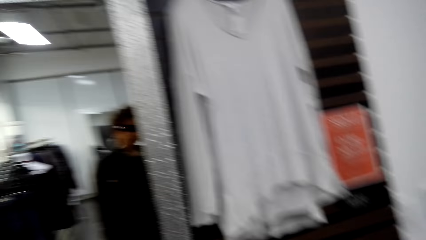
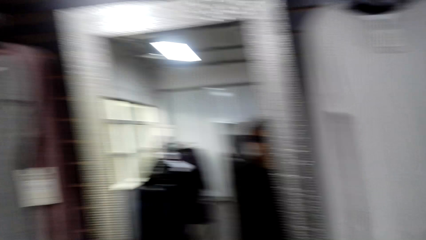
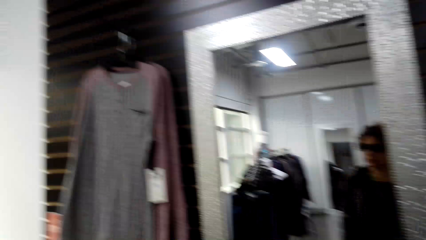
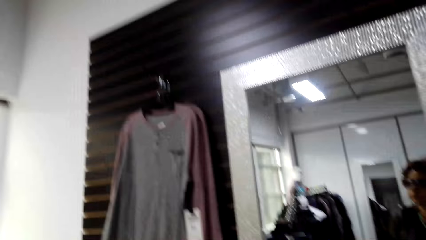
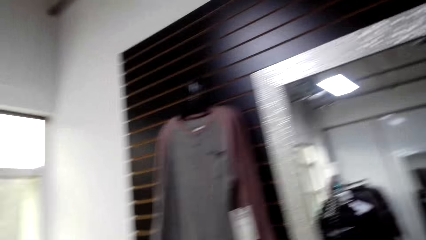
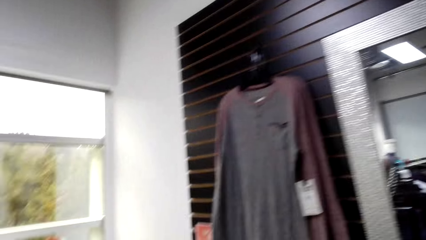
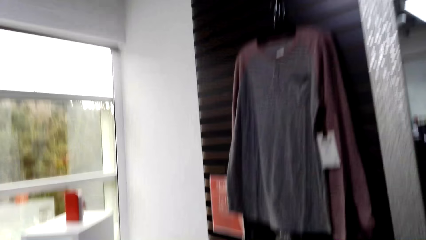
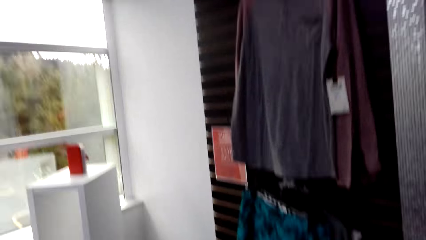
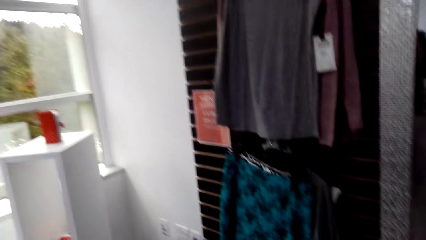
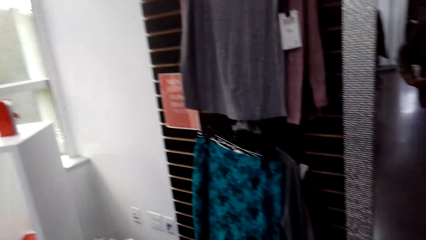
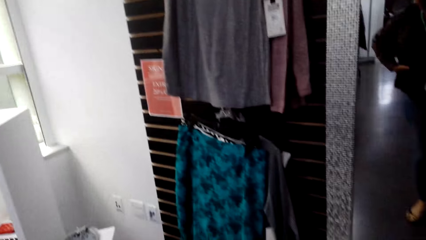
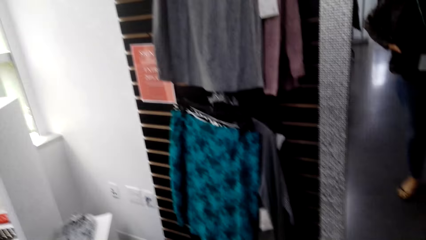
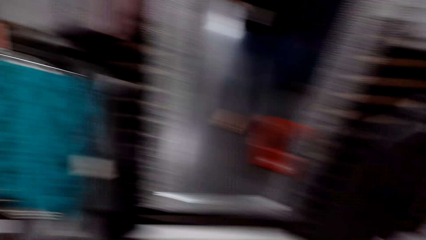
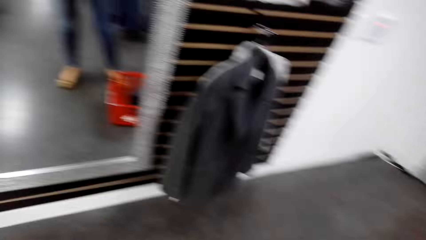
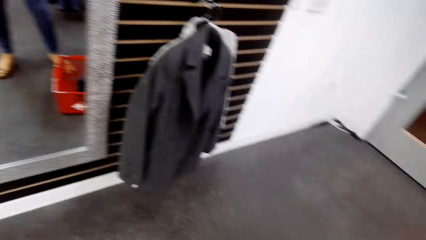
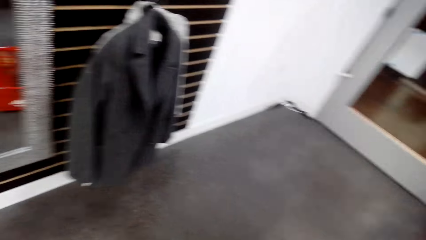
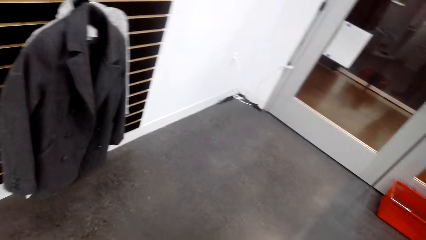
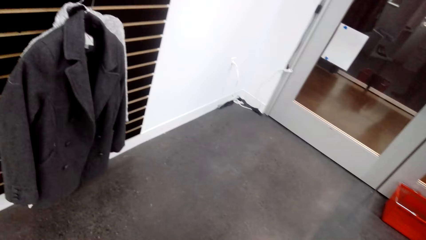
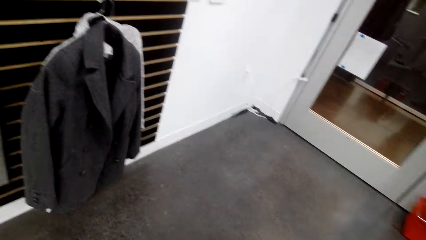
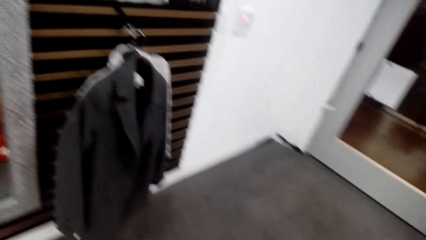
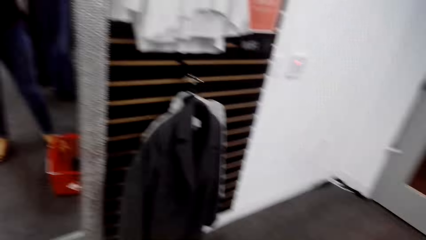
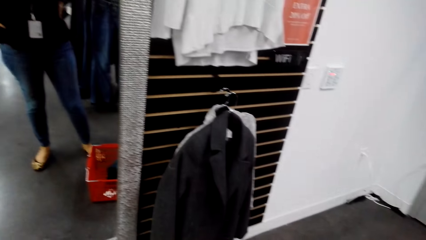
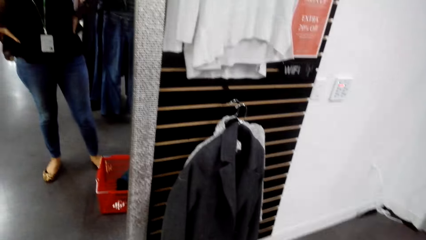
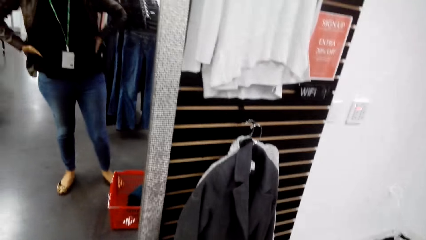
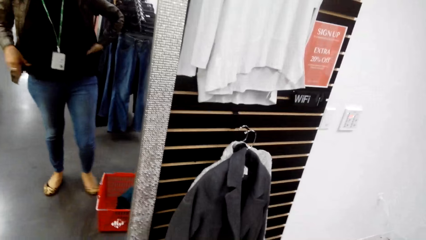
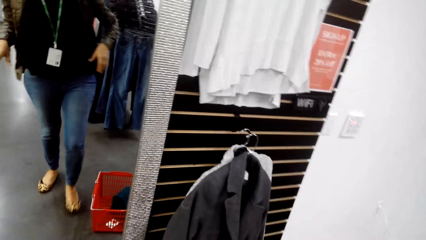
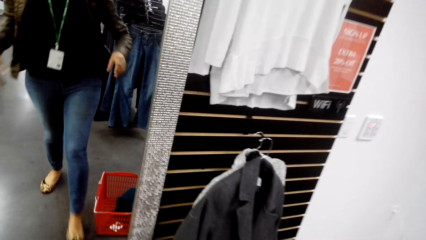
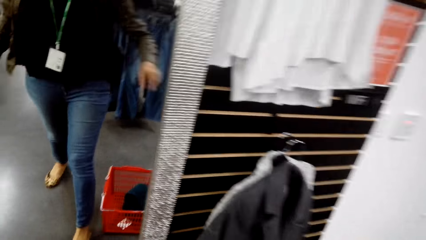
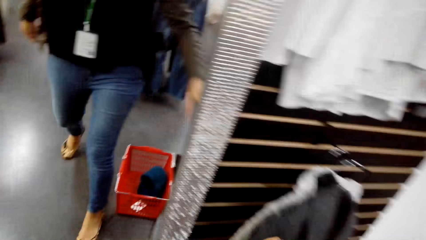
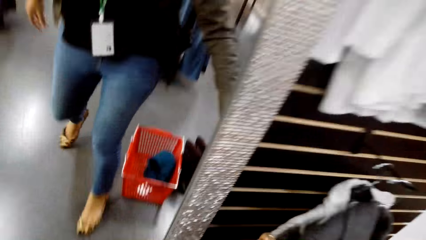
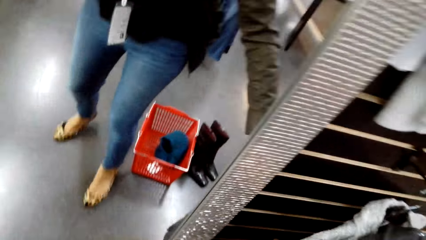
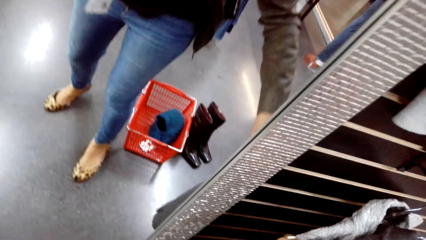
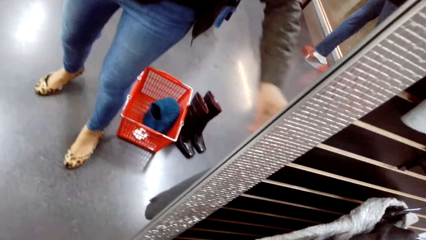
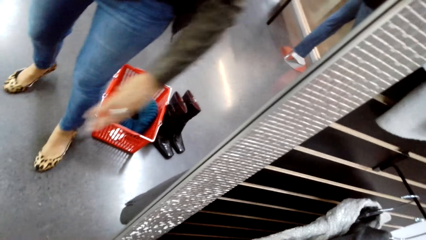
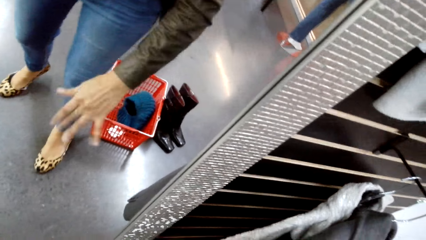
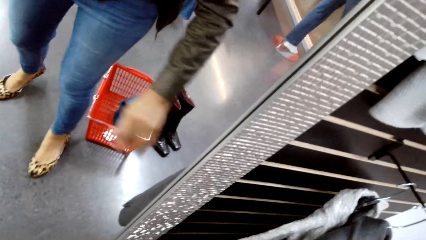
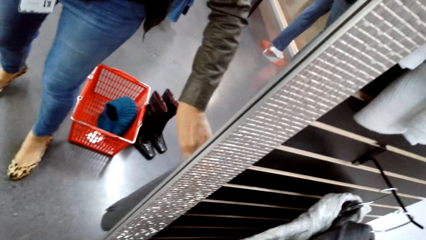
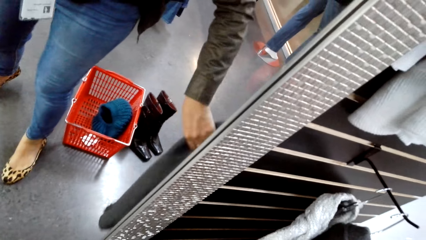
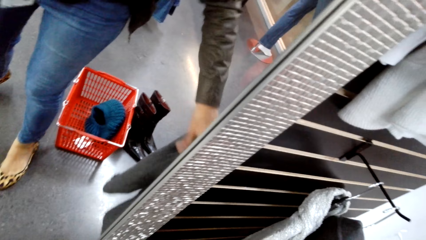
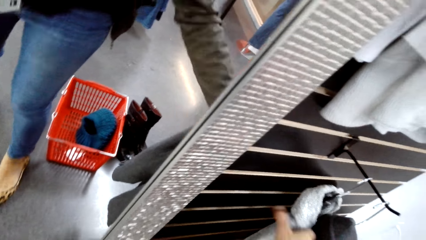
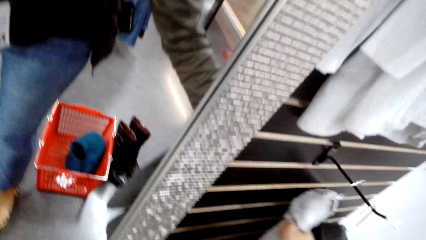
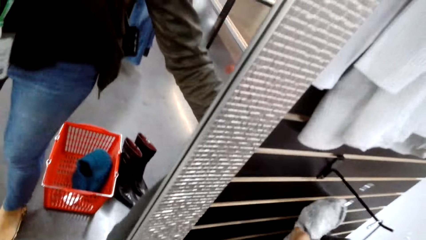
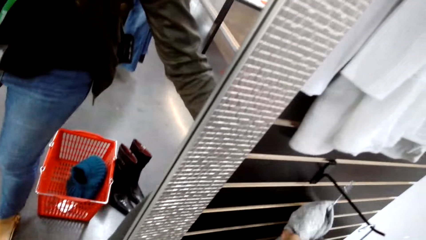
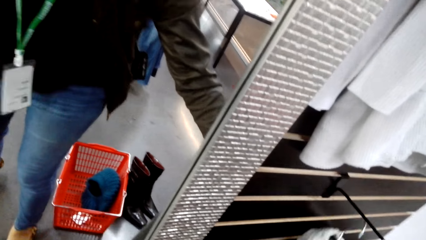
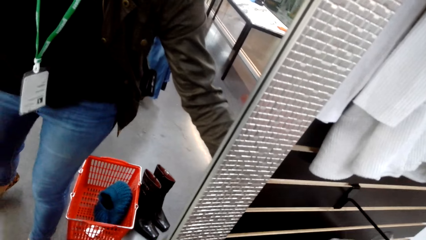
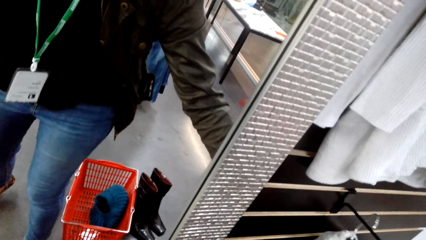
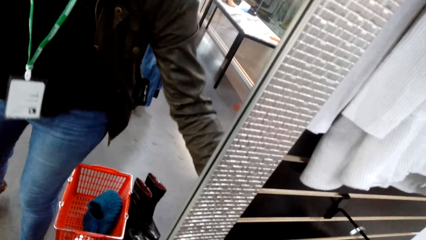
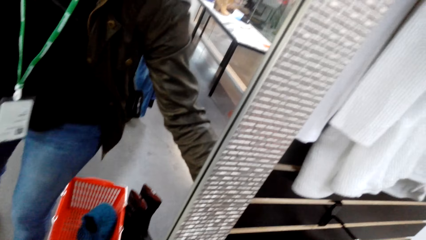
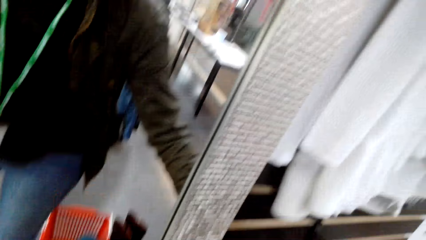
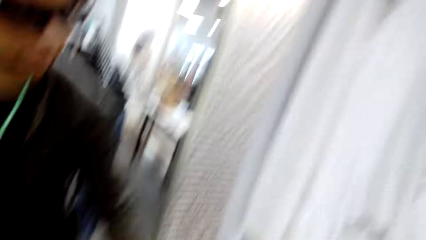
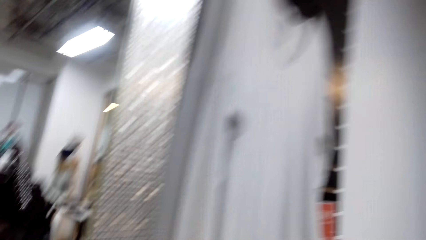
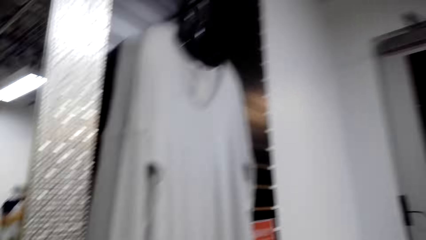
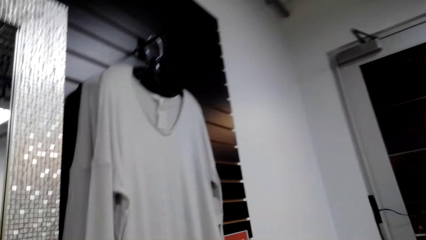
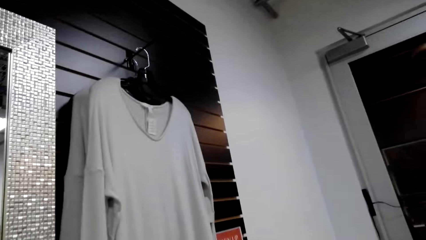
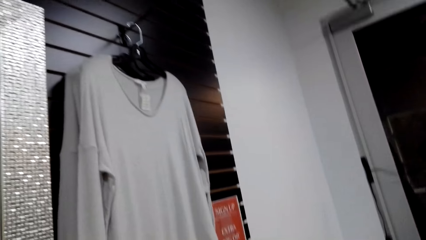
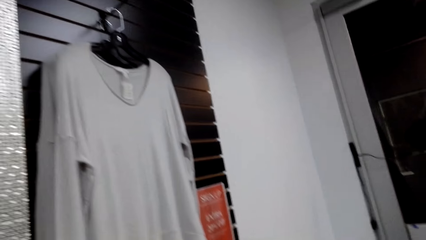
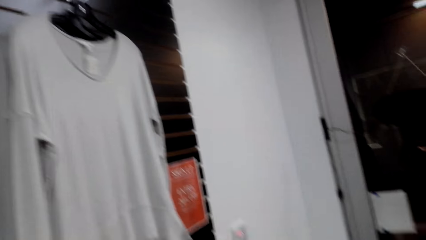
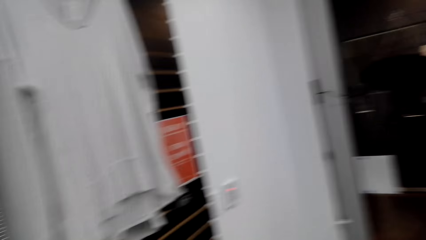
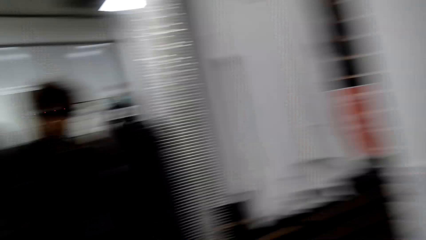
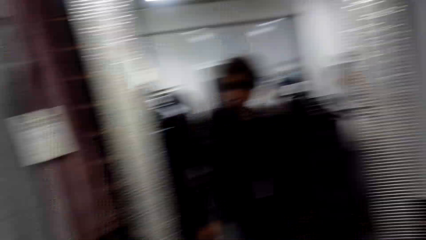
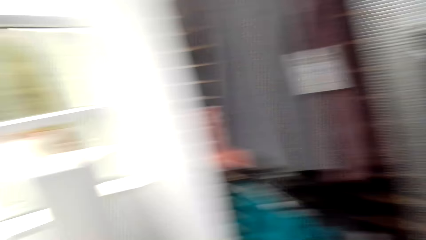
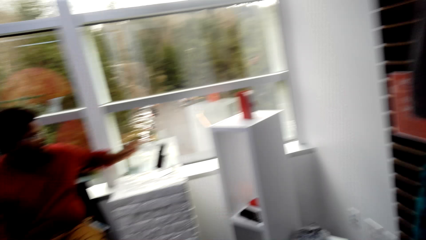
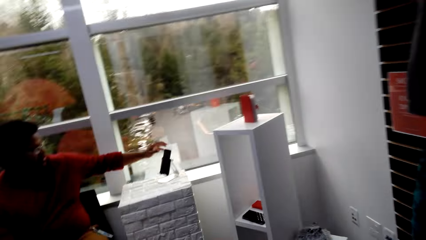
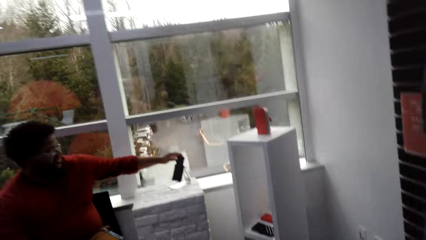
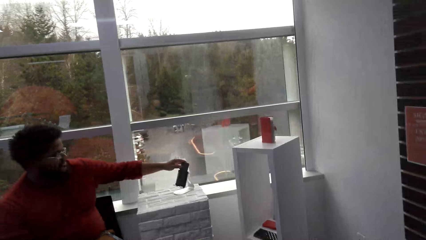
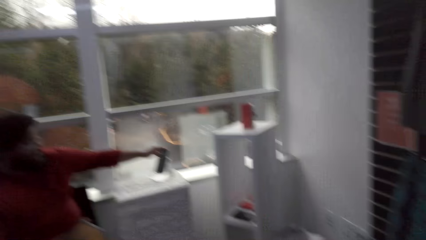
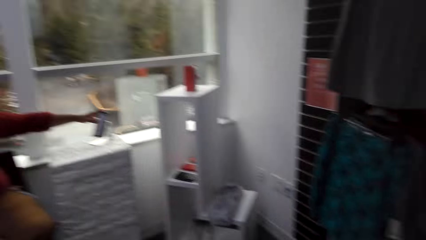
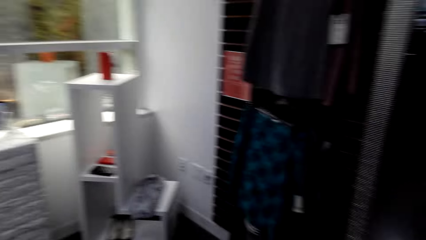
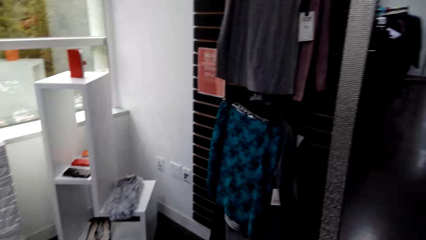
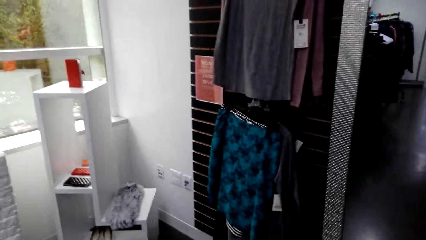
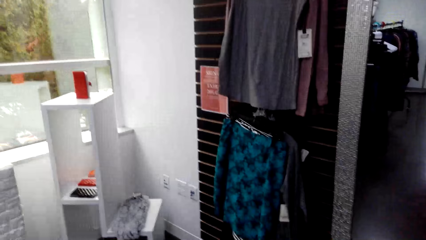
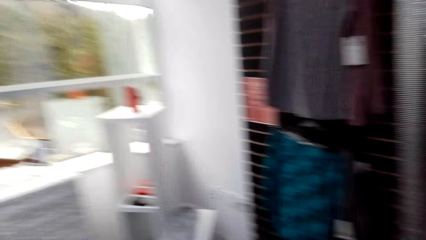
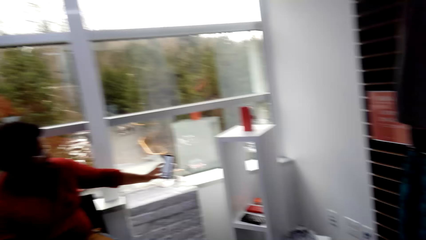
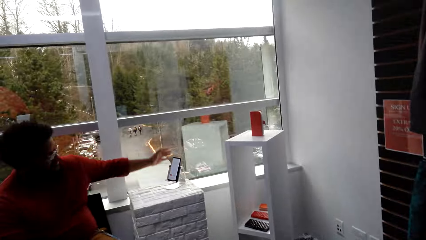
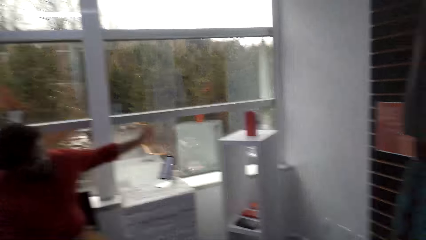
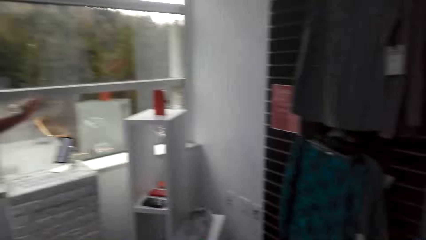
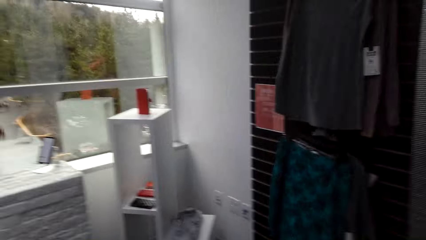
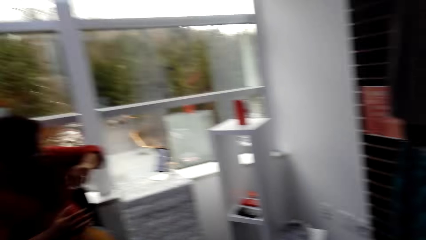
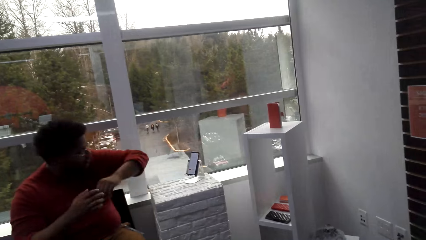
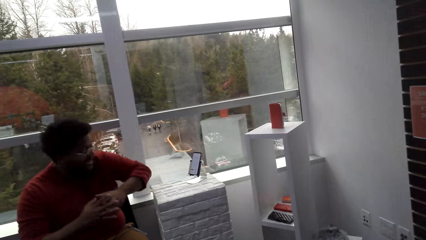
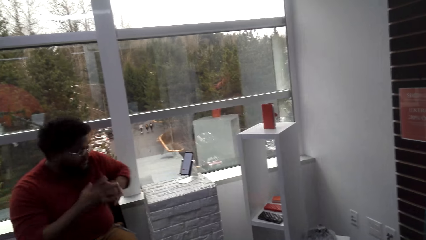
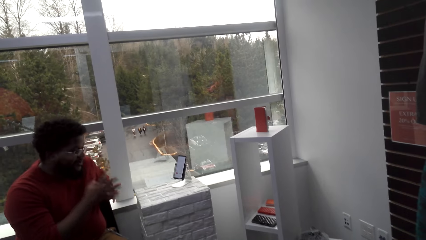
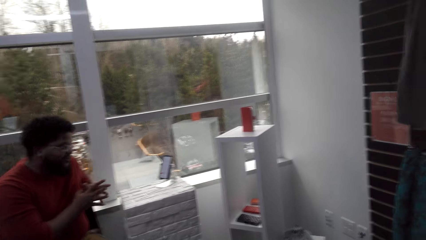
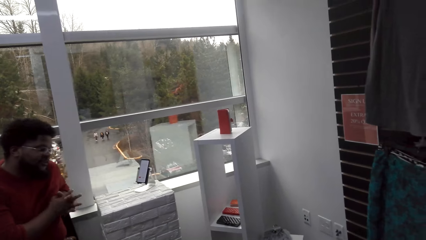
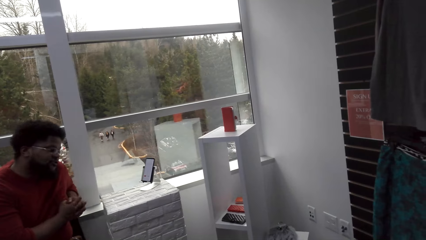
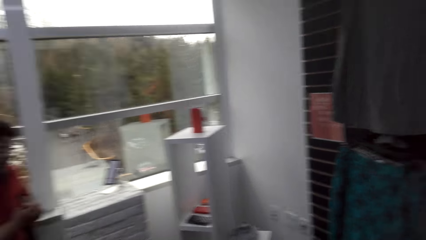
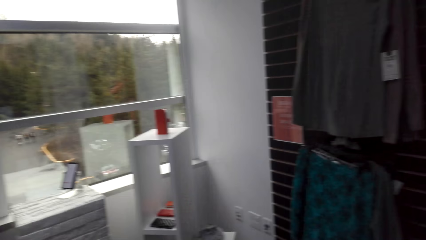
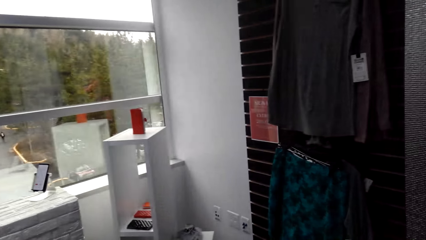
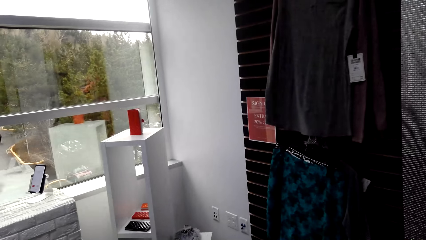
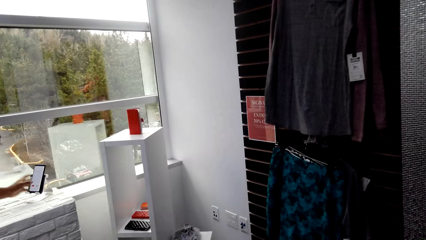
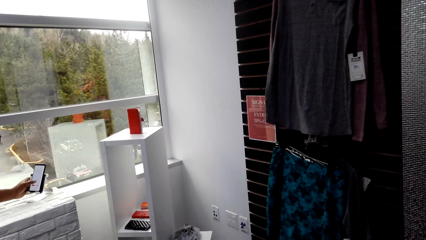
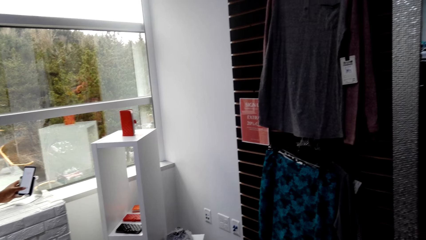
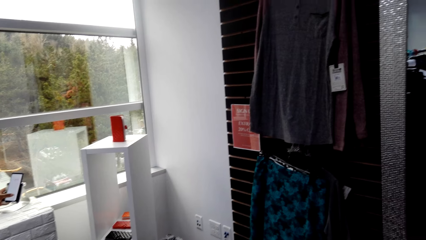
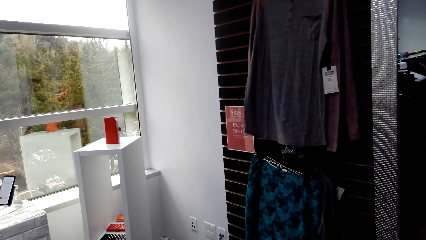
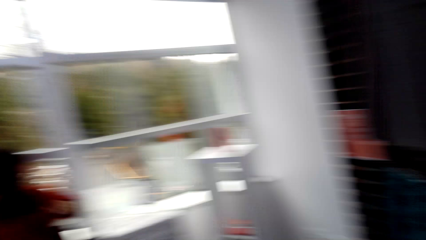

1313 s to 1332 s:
The camera wearer looks at herself on the mirror. She throws something on the ground. She touches the cloth hanged on the wall. A man converses with the camera wearer.
